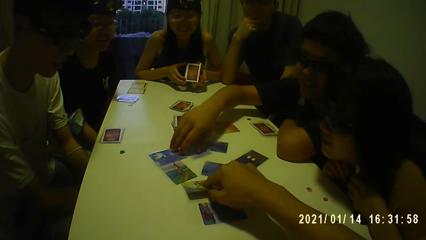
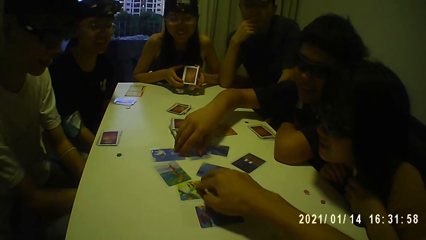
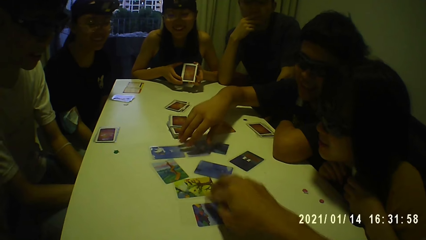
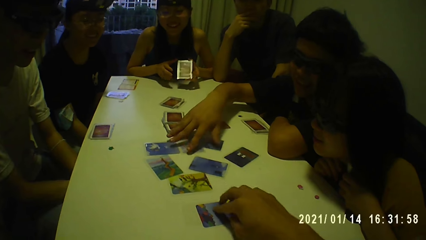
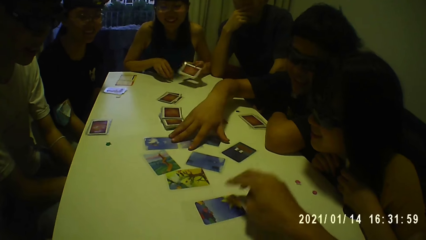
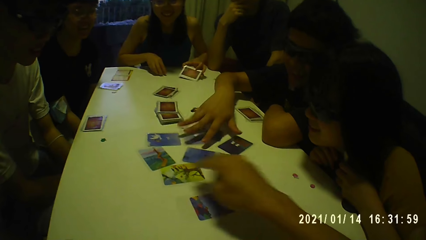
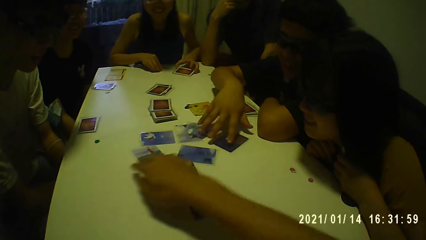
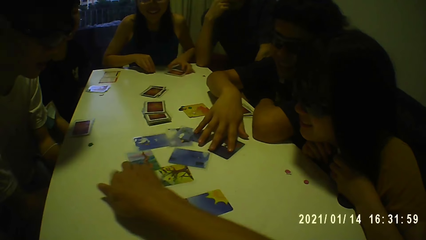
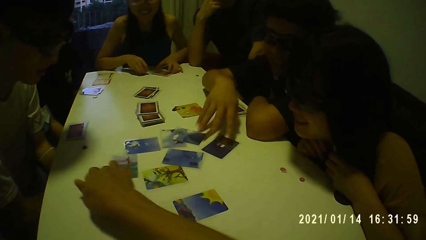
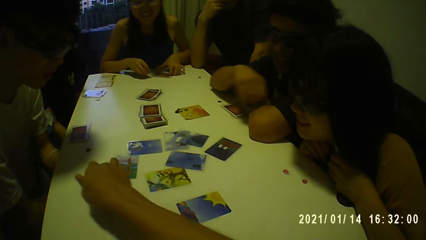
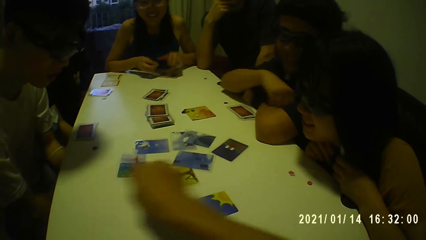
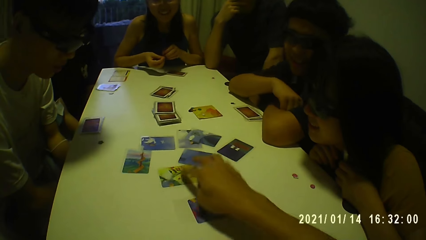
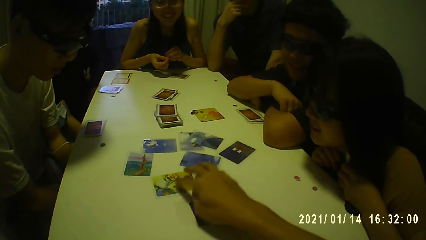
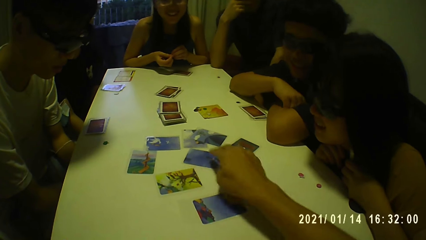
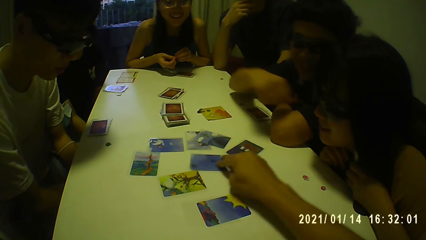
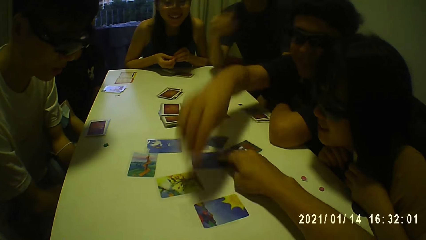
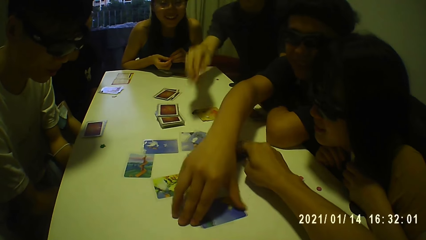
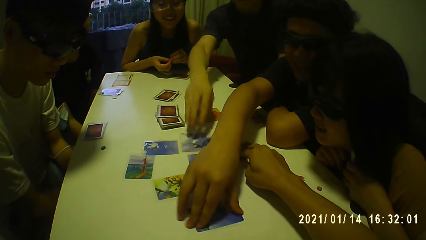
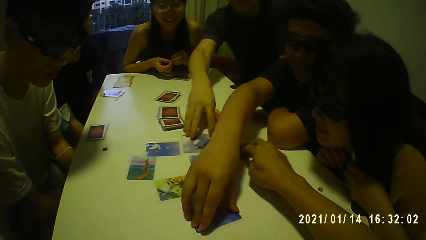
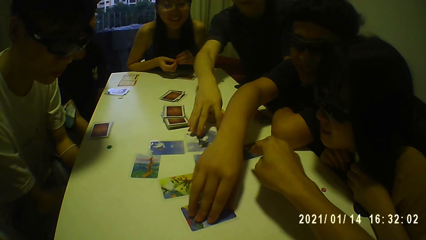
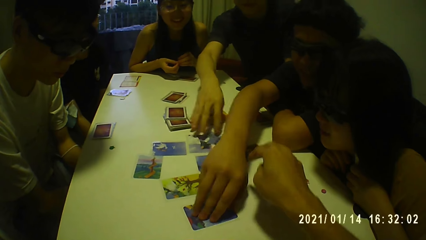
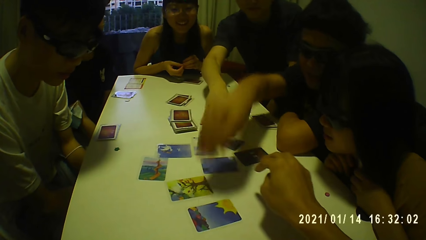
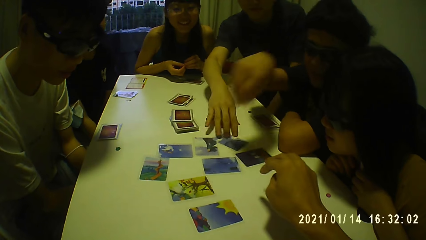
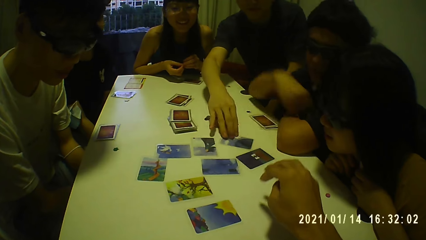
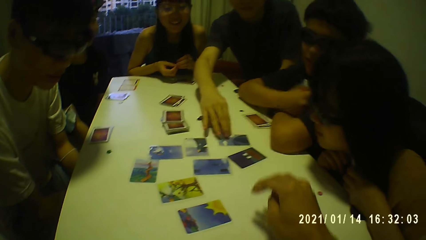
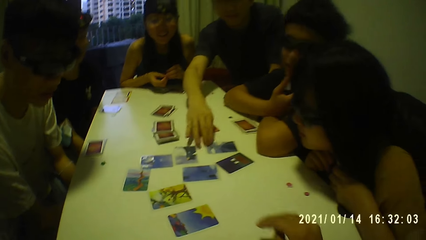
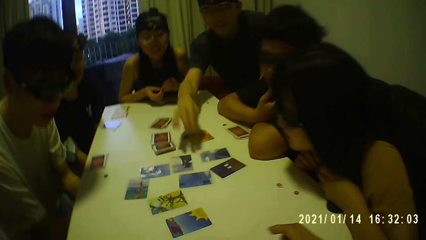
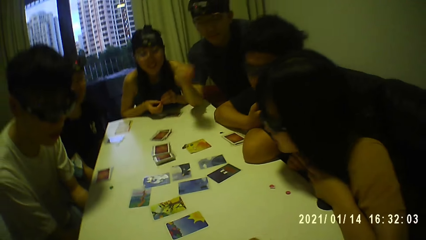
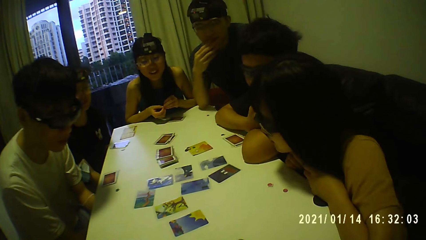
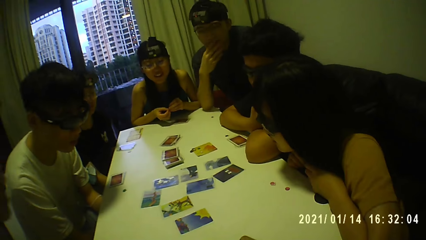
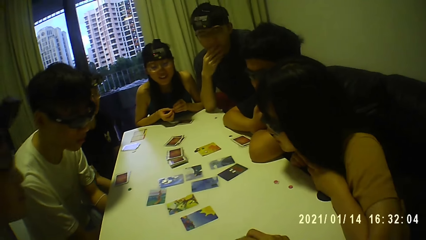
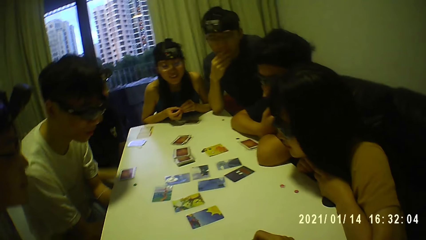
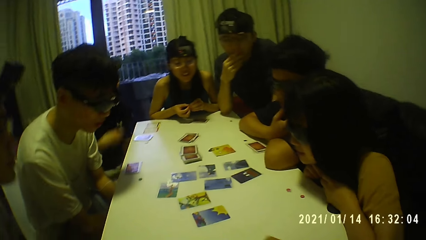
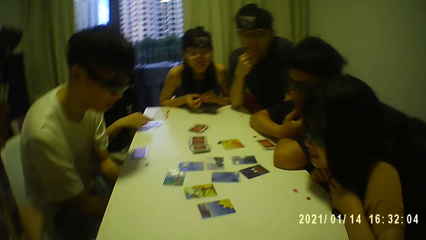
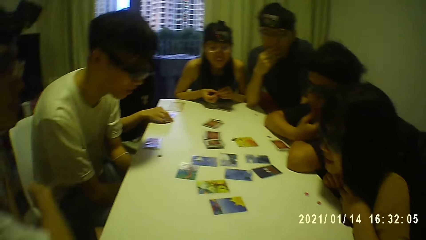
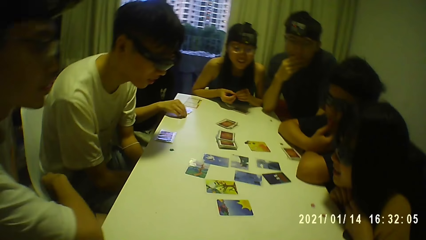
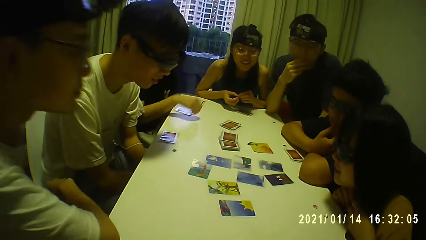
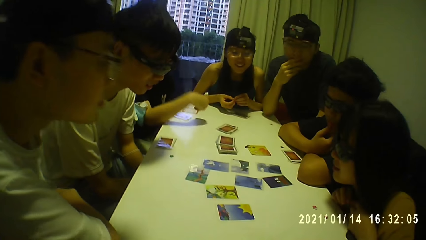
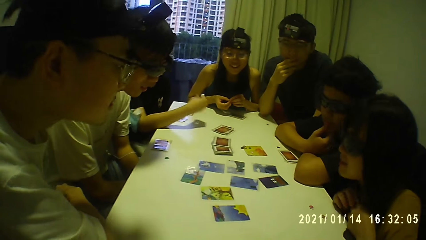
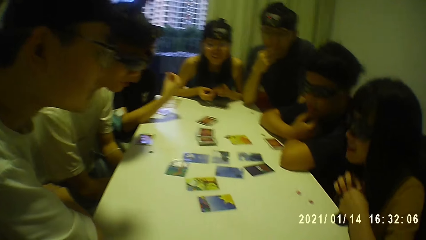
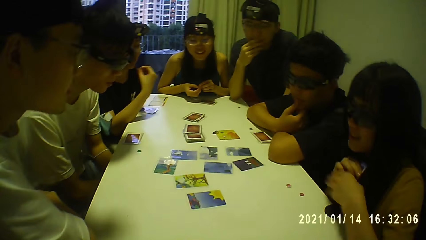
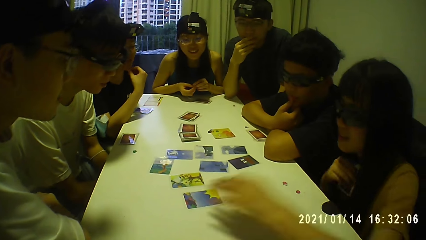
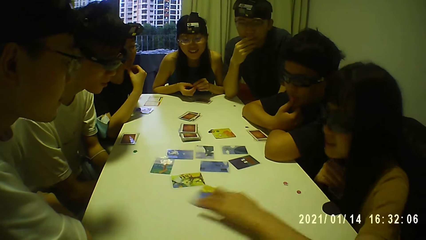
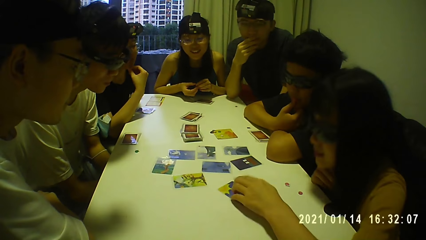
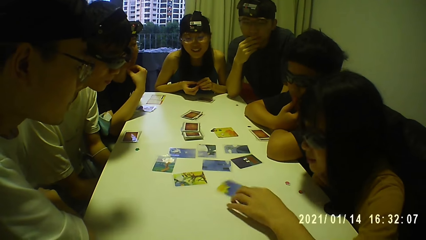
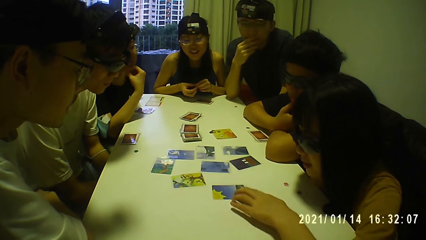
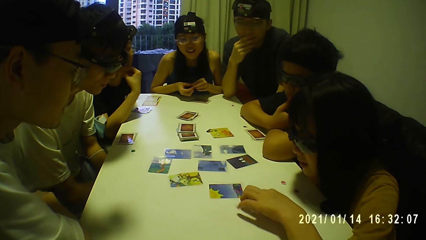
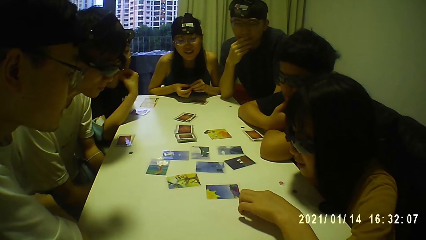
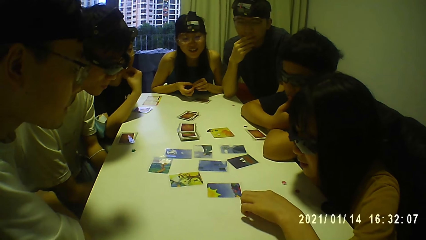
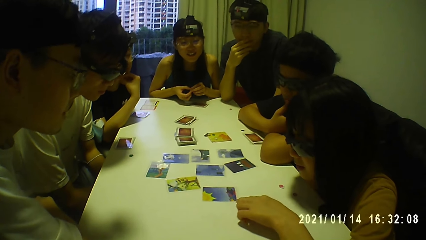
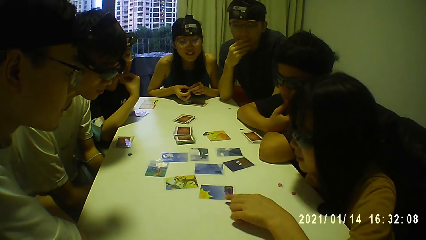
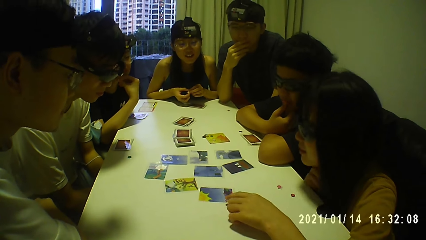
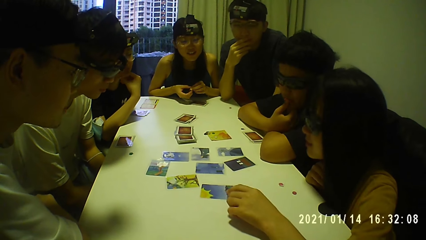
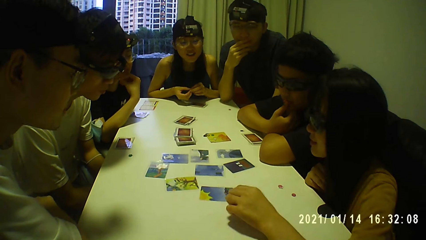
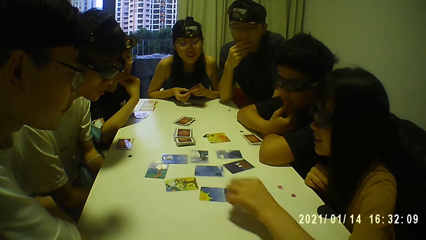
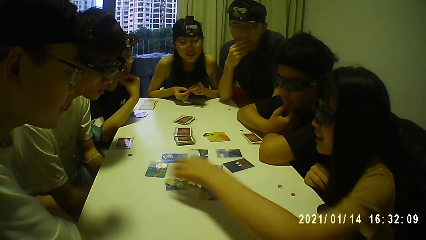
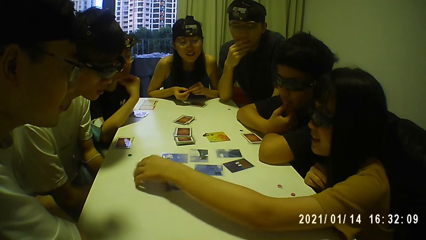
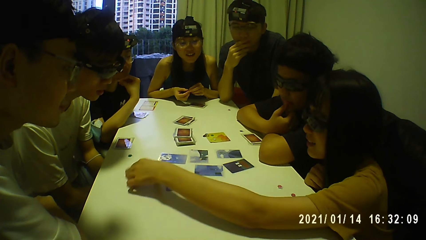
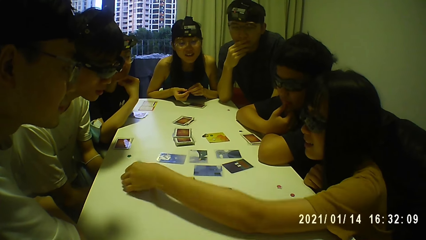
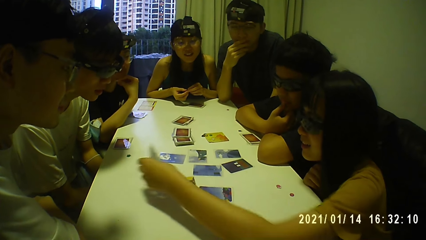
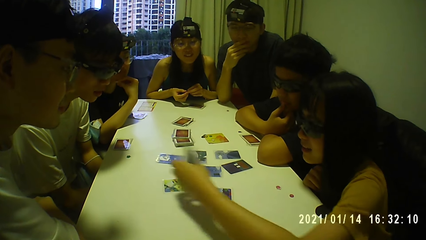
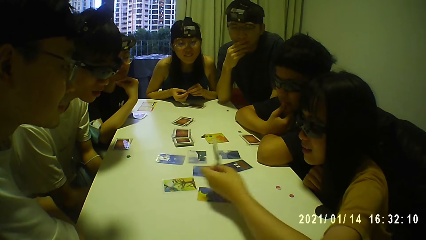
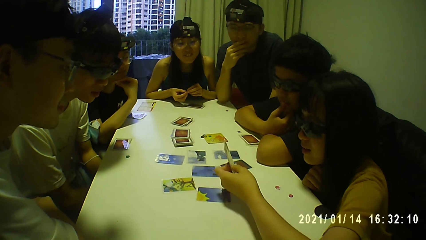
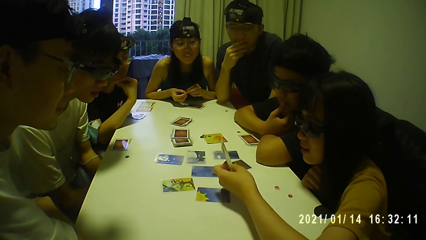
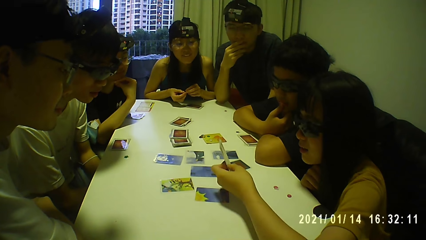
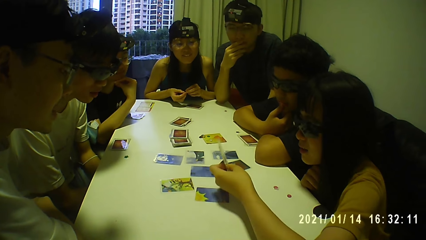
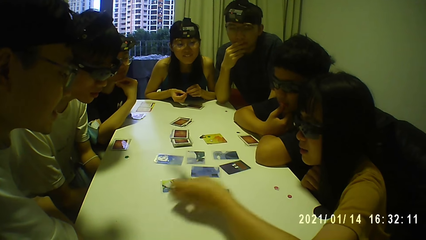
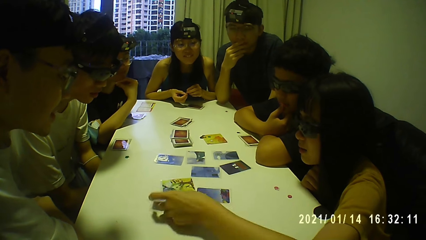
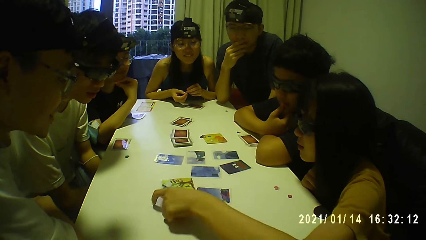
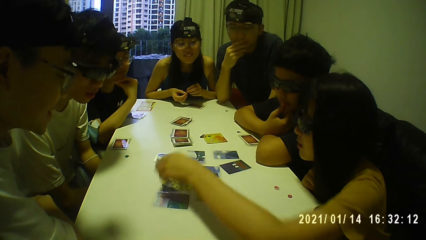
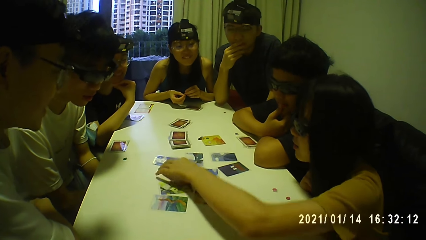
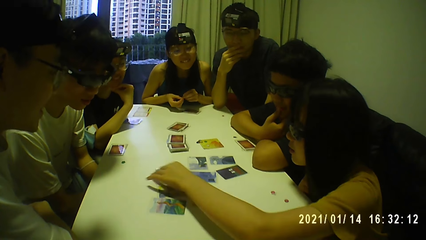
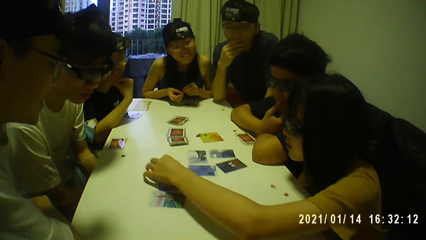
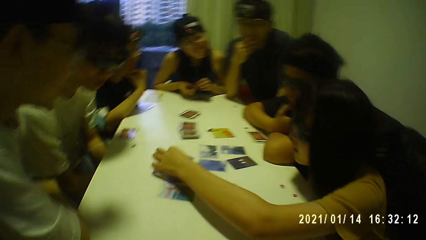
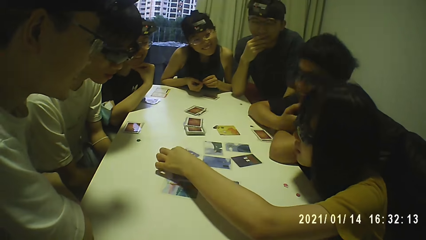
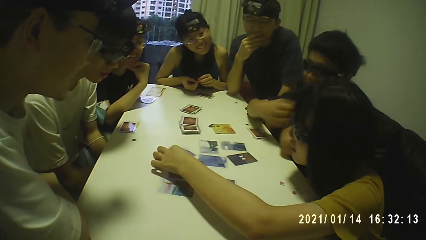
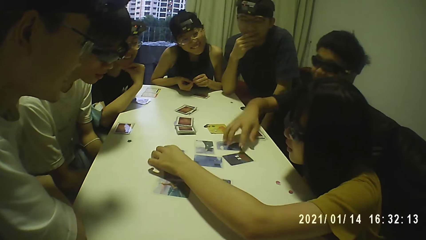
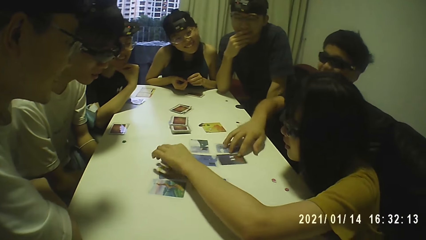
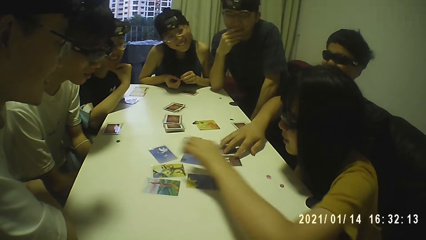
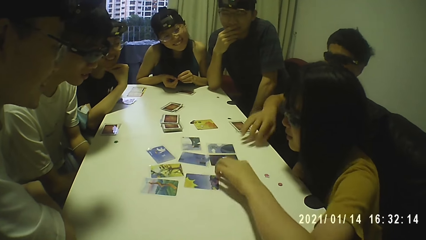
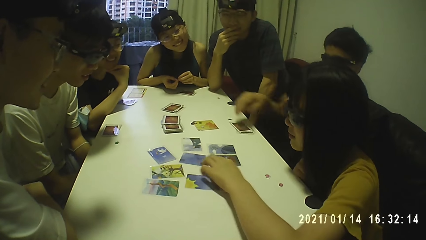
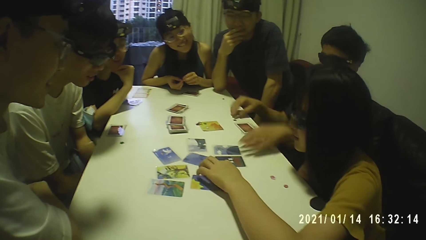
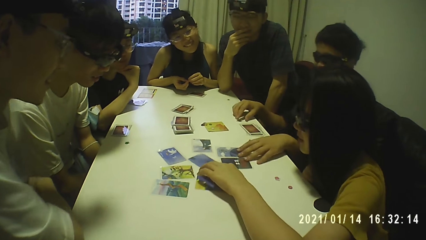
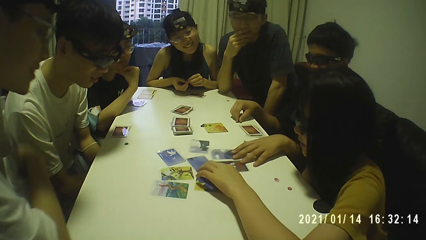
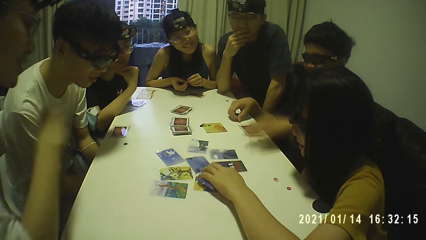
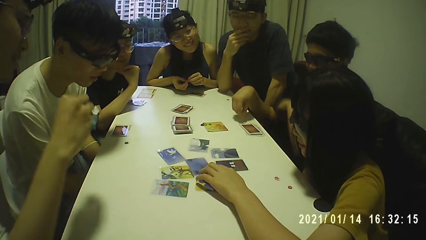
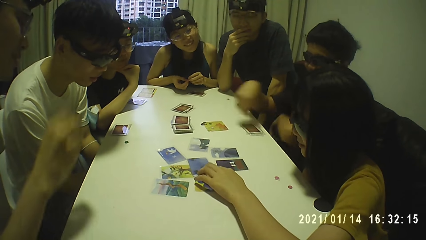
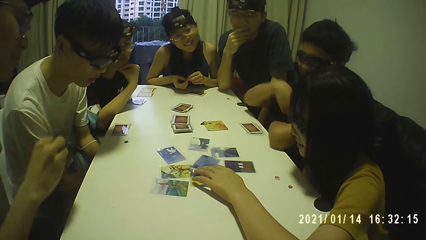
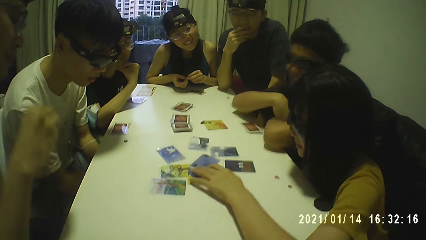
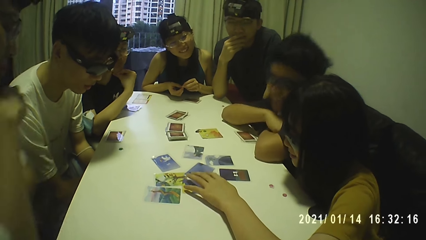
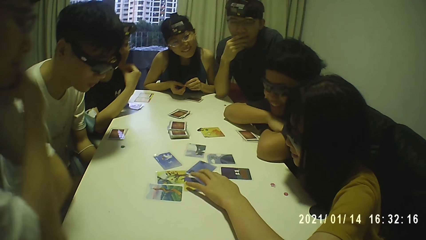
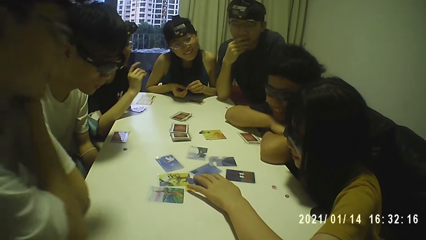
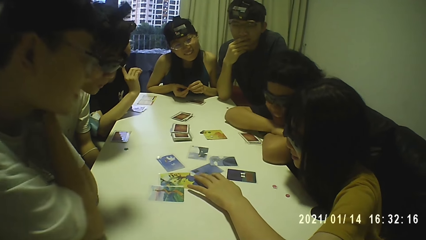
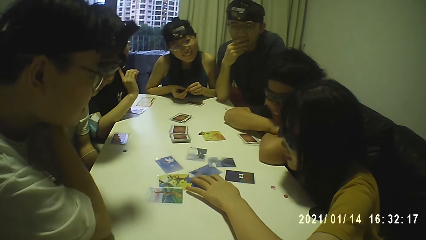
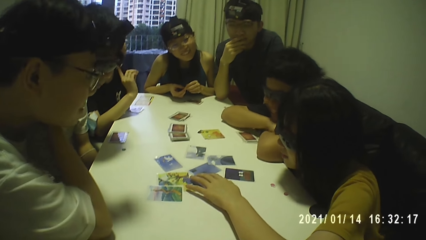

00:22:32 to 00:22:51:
The camera wearer drops the card on the table with his right hand. He moves the cards on the table with his right hand. A woman drops the cards on the table with her left hand. The camera wearer looks at the cards on the table. He moves a hand on the table. The woman picks up a chip from the table with her right hand. She holds the chip in her hands. A man touches a card on the table with his right hand. The camera wearer arranges the cards on the table. Another man moves a card on the table with his right hand. The other man moves a hand. The first man touches his face with his right hand. A person folds a hand. The camera wearer moves a hand. The other man touches his face, his chin, with his right hand. Another woman picks up a chip from the table with her right hand. The camera wearer looks at the cards on the table. The second woman touches her face with her right hand. A third woman passes the cards to her right hand from her left hand. She moves the card on the table with her left hand. She pulls a card on the table. She picks up a card from the table with her left hand and moves a hand. She looks at the card. She drops the card on the table with her left hand. She moves a card on the table with her left hand. She moves a hand. The first man moves the cards on the table with his right hand. The person pushes the cards on the table. The third woman moves the cards on the table with her left hand. The first man picks up a chip from the table with his right hand and moves the cards on the table with his left hand. The camera wearer looks at the cards on the table. Another person moves a hand.
